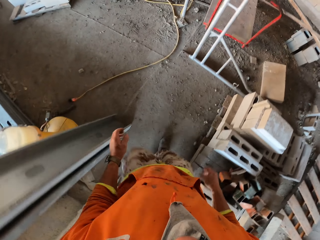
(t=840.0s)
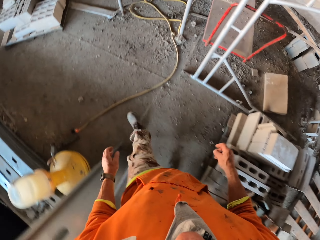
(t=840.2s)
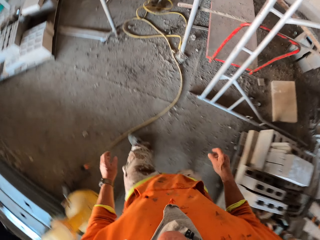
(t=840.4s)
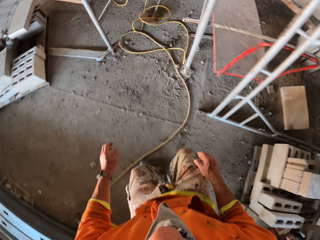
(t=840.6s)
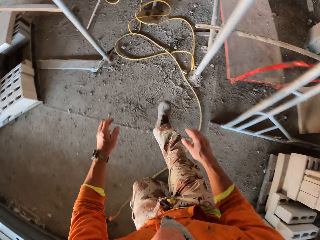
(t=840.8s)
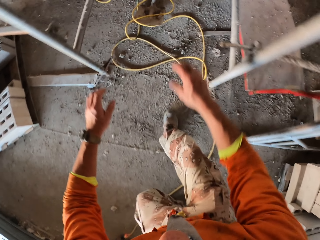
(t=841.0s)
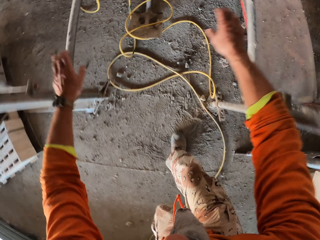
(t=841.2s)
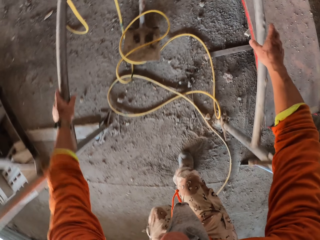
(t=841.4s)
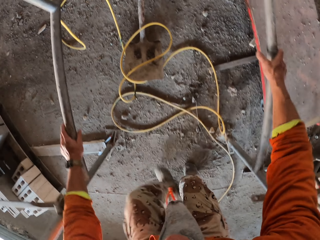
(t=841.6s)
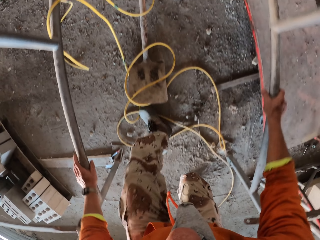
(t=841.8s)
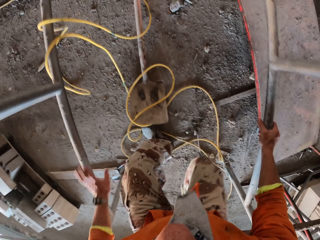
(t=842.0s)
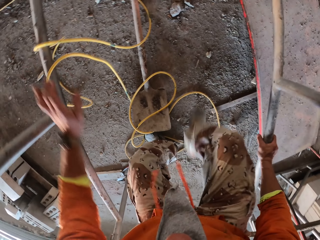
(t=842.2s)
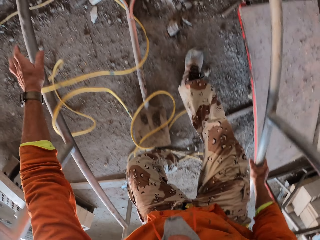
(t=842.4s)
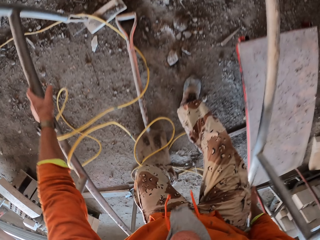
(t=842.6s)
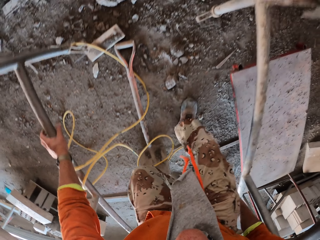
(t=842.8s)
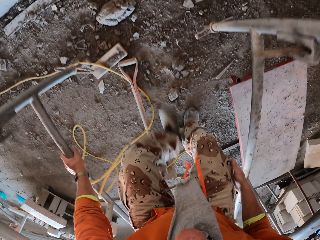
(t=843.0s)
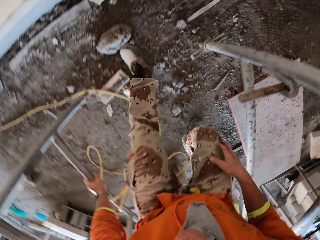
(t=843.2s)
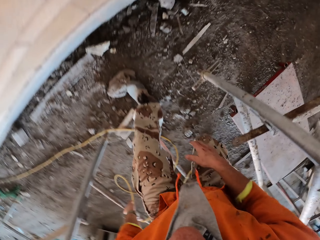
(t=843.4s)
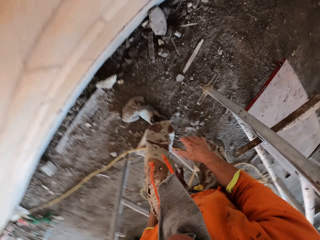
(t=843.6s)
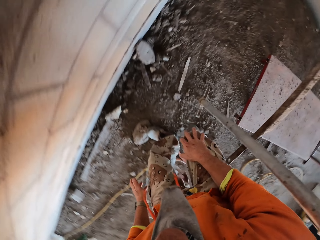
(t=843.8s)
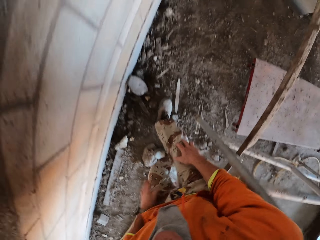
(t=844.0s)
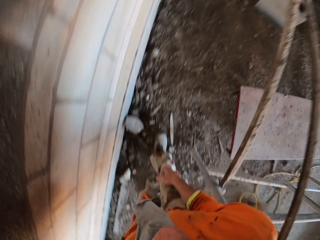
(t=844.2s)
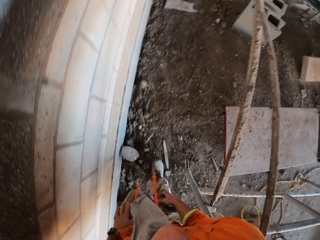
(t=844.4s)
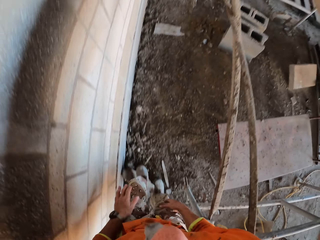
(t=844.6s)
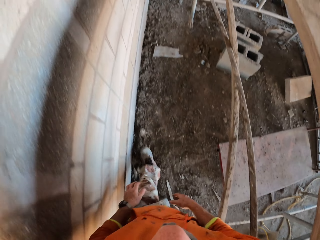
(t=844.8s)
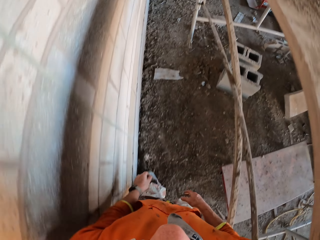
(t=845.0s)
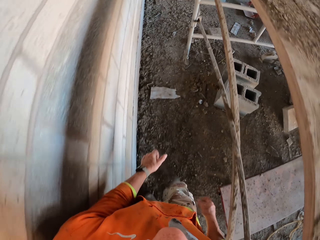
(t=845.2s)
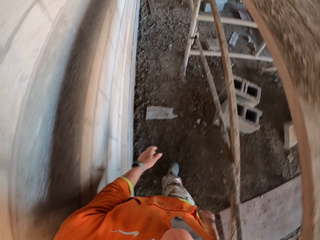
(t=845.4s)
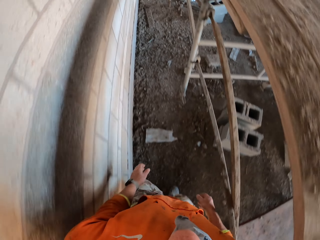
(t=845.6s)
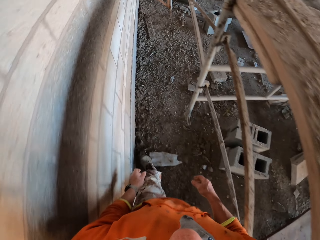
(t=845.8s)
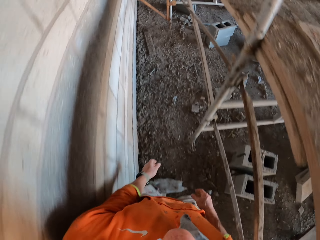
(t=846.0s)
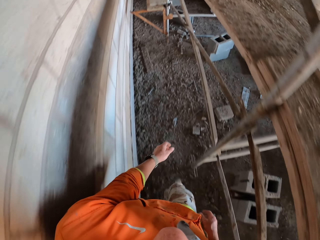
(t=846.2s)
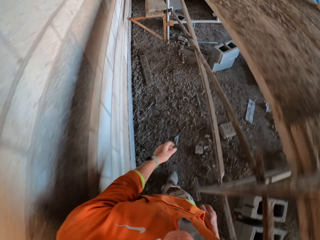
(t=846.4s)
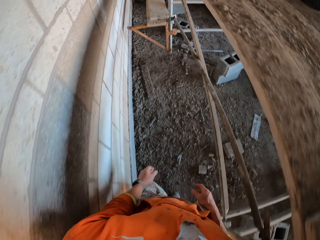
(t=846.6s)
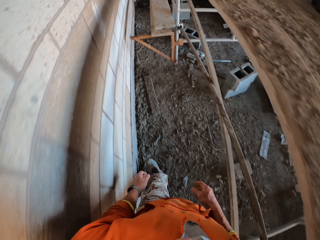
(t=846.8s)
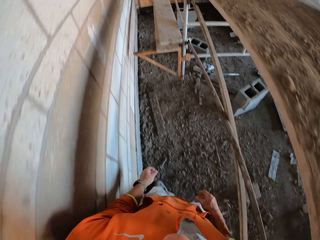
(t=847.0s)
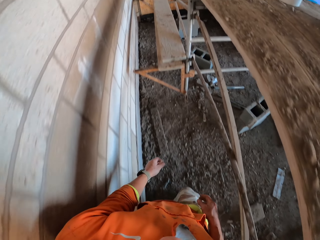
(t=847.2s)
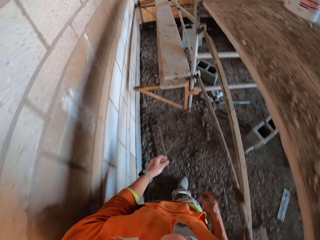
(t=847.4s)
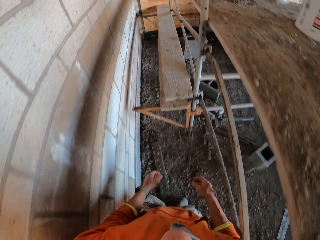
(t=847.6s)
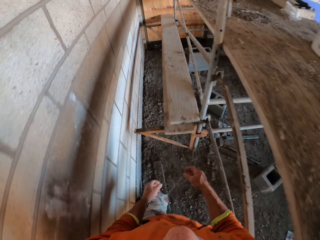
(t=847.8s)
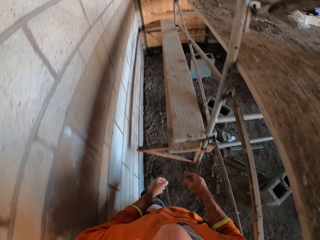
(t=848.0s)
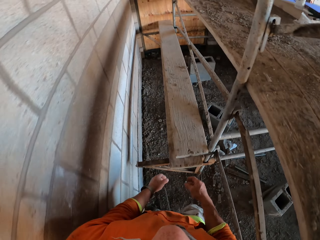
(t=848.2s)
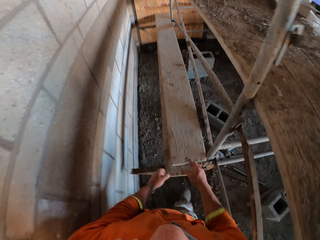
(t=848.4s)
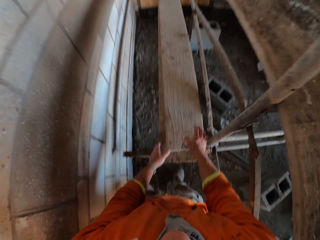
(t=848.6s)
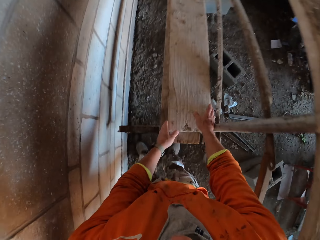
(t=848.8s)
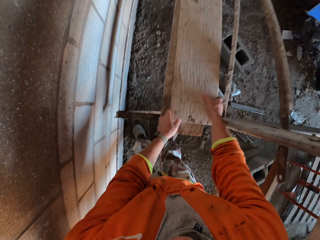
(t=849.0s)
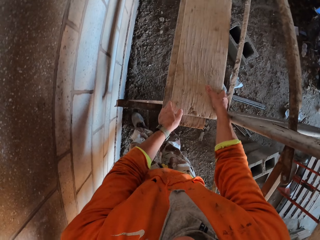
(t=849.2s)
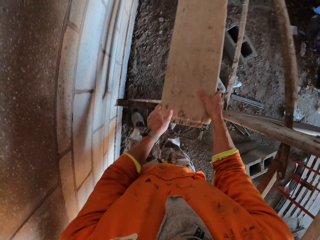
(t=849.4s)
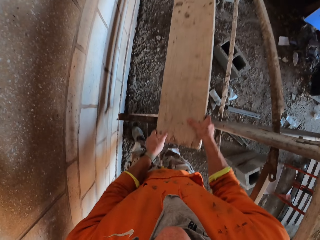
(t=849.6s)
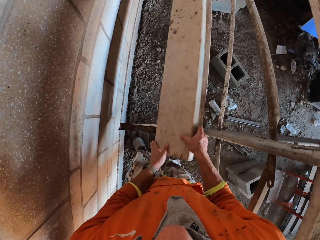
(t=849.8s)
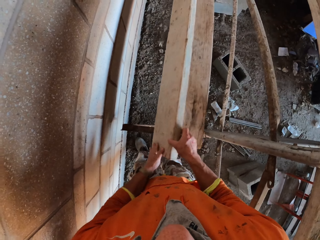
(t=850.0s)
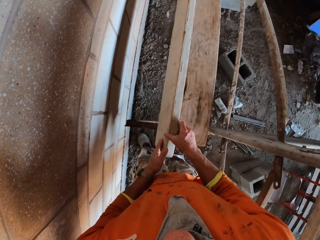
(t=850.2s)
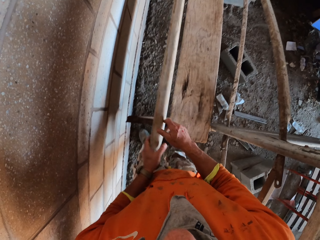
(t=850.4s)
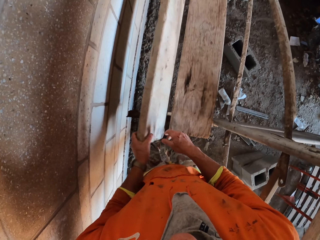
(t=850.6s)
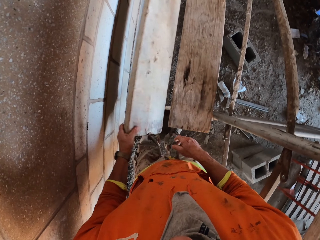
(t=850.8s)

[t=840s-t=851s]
The camera wearer swings both hands. They hold the workers stand with both hands. They swing the left hand. They hold the workers stand with the left hand. They swing the right hand. They walk in the construction site. They move a wood. They turn the wood with both hands.

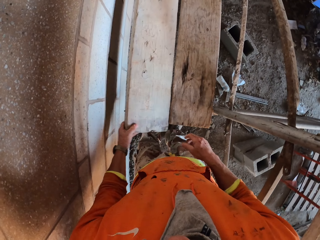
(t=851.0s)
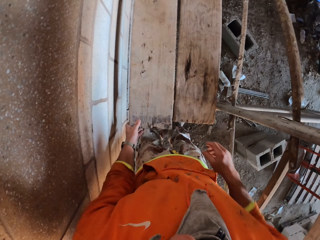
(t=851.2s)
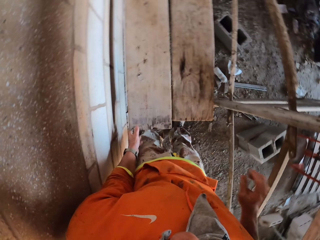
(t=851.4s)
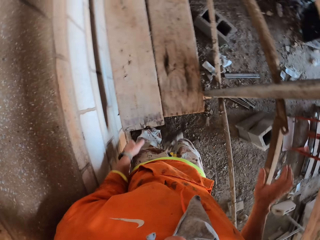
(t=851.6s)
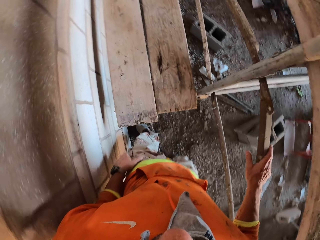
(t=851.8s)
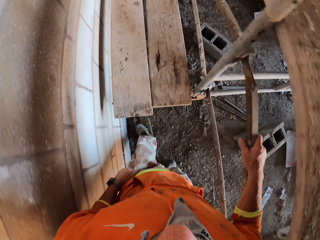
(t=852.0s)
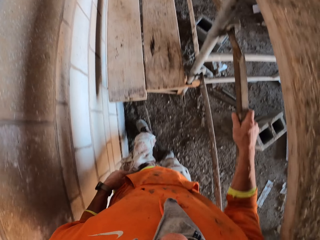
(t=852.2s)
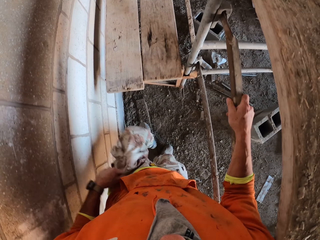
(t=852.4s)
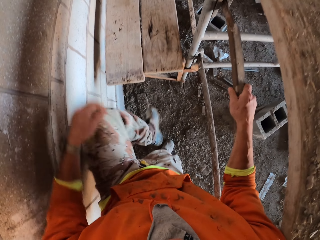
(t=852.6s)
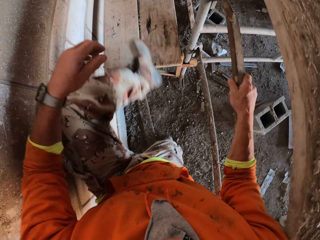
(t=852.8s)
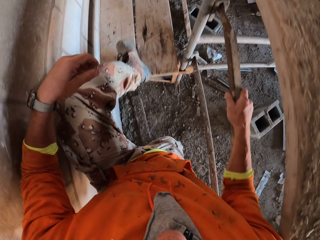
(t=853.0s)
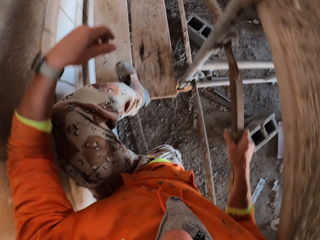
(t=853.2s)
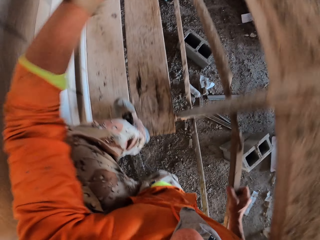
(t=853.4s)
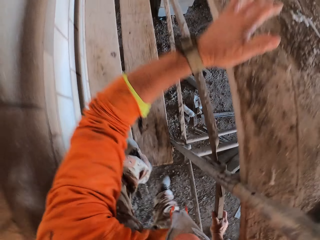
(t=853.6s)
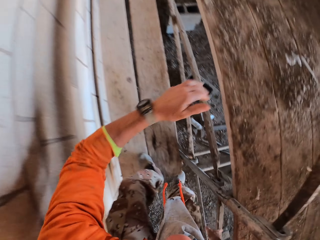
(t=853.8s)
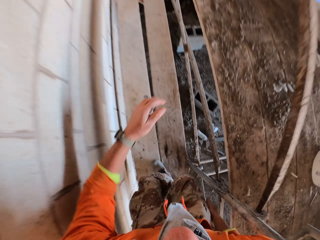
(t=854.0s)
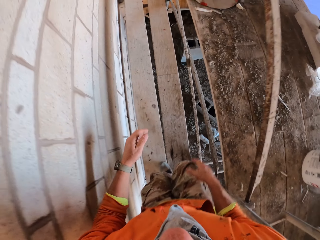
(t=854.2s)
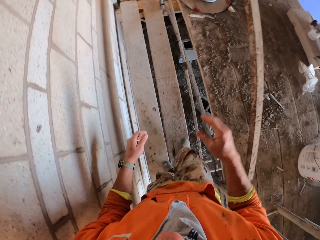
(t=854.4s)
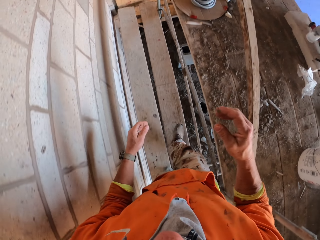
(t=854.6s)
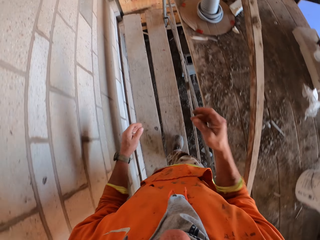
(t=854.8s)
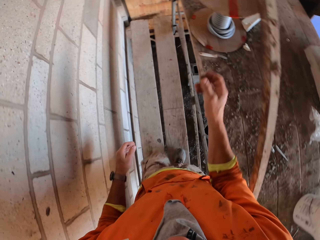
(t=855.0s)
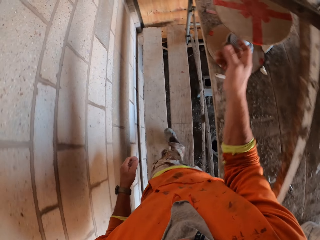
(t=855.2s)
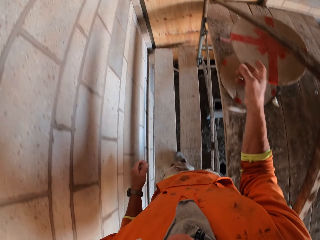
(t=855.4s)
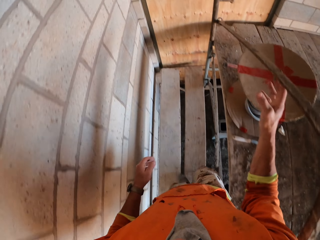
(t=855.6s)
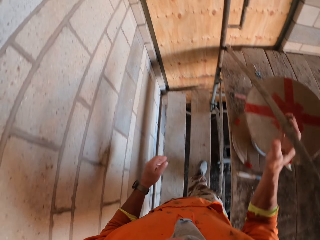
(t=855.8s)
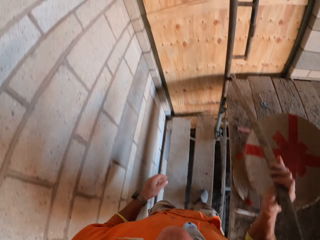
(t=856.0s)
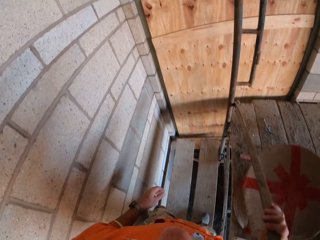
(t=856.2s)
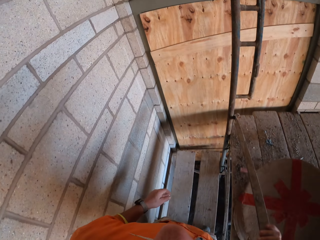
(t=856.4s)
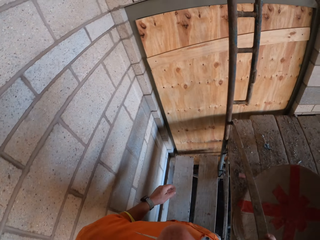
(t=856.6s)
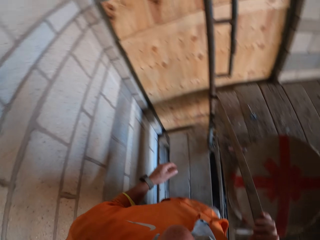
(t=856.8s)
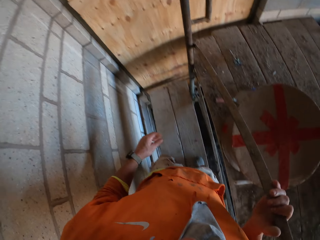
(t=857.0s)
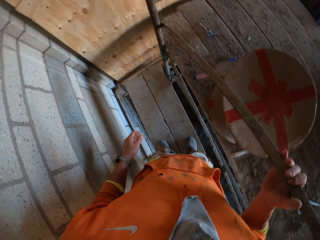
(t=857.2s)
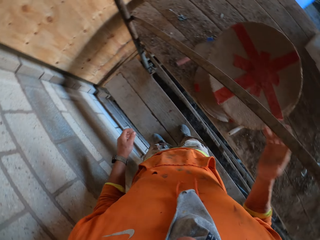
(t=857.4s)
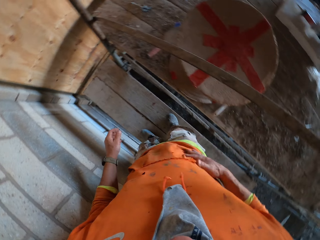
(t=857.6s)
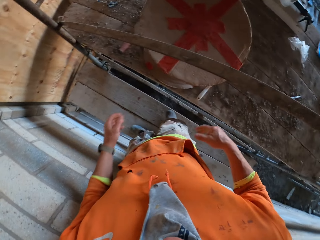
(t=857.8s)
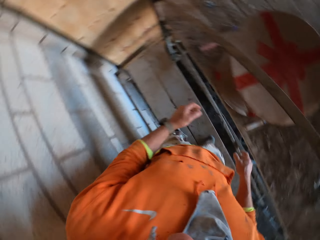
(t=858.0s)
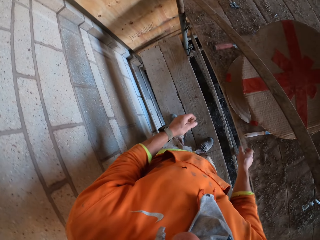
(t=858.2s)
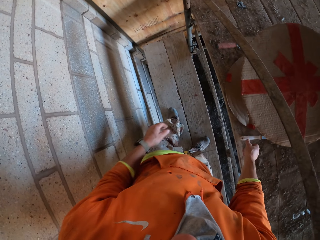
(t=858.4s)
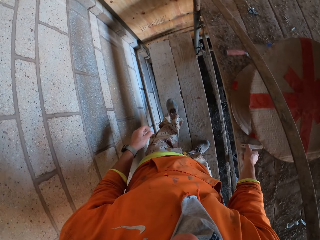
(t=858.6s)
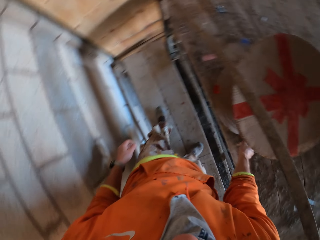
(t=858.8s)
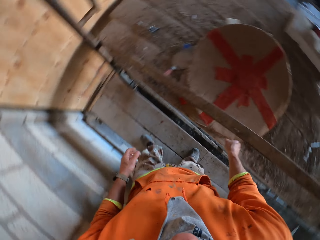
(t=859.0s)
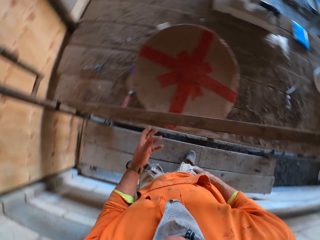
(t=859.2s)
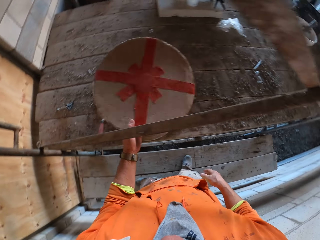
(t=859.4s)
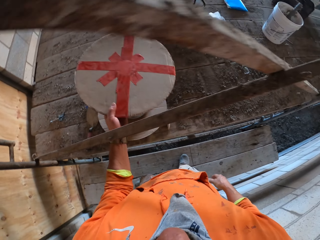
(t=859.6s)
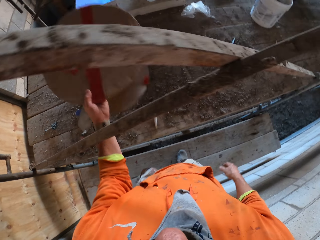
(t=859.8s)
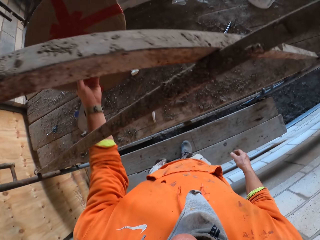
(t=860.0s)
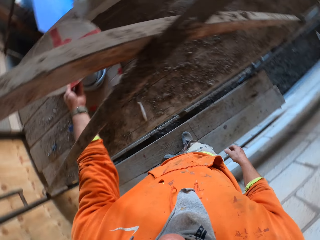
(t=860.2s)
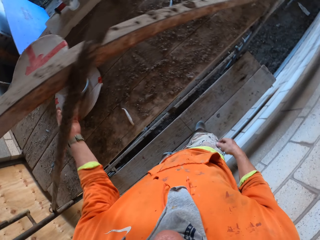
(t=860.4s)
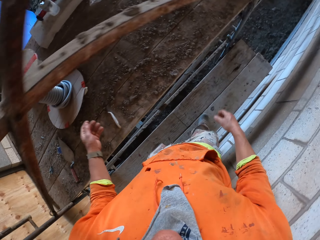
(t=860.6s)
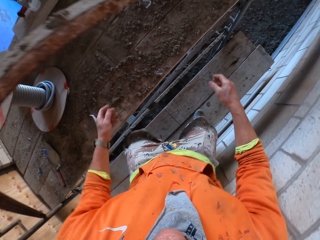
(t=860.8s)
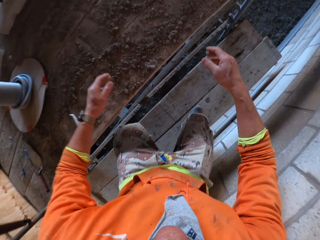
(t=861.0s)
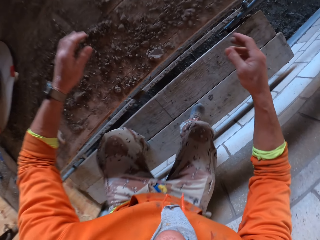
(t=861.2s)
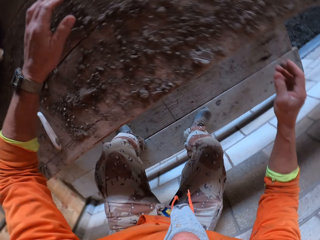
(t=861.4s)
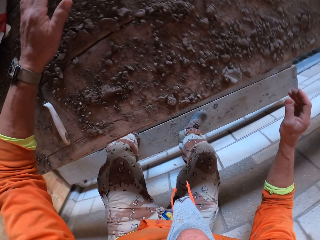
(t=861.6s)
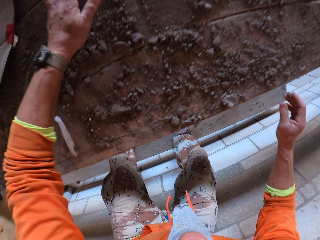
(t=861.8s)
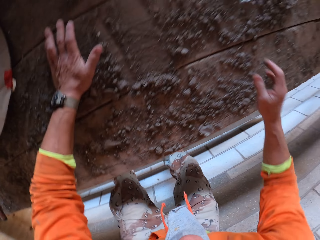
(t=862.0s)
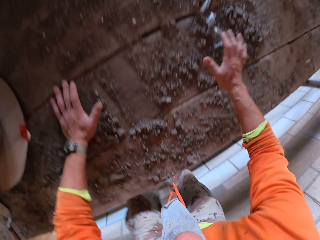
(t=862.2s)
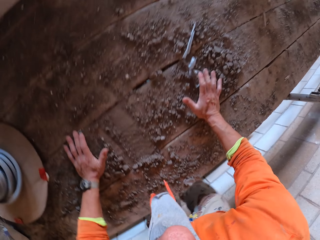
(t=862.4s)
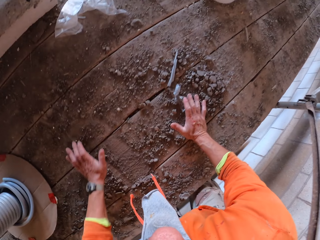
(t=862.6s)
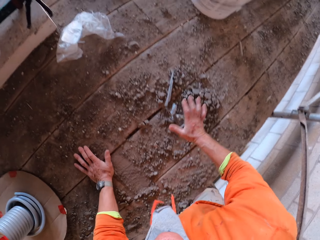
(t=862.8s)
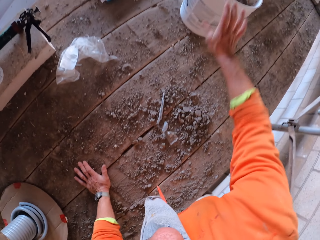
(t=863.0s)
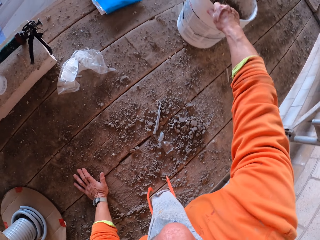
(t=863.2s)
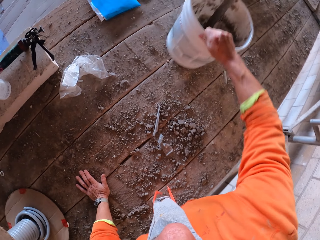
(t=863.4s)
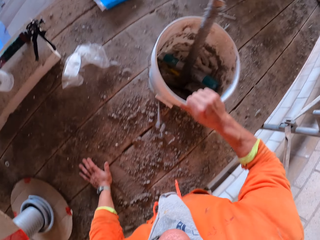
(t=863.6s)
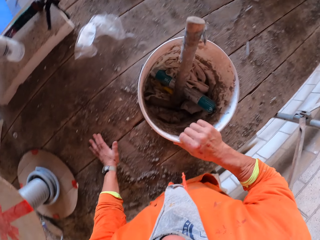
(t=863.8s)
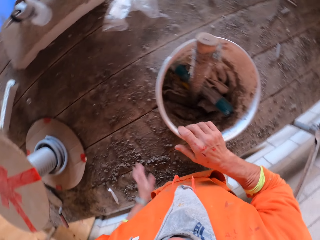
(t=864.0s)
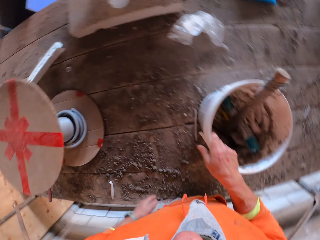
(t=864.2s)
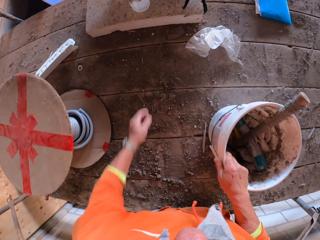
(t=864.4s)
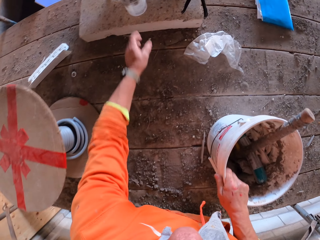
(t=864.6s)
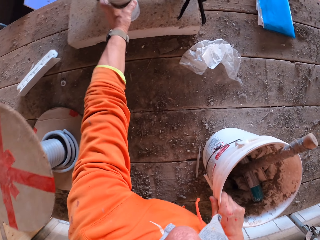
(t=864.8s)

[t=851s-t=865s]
The camera wearer swings the right hand. They hold the workers stand with the right hand. They climb the workers stand. They step on the wood. They swing the right hand. They hold the workers stand with the right hand. They swing the right hand. They push a knife. They move the cable reel with the left hand. They swing both hands. They bend down. They move the left hand on the workers stand. They pull the bucket with the right hand. They push the bucket.
